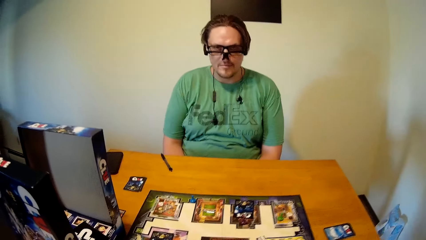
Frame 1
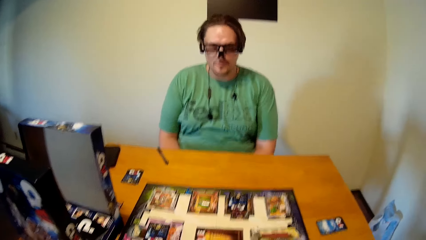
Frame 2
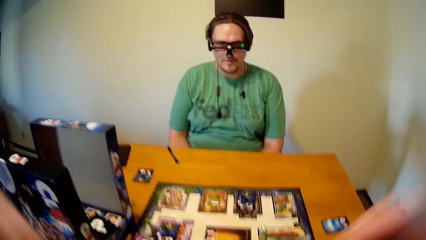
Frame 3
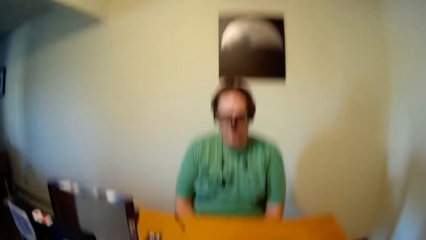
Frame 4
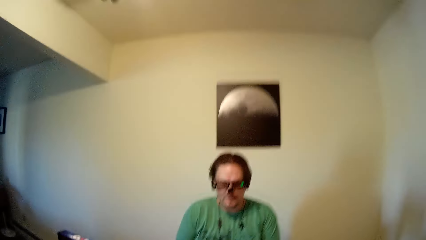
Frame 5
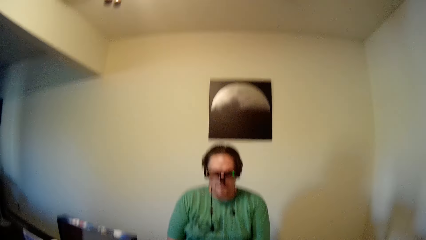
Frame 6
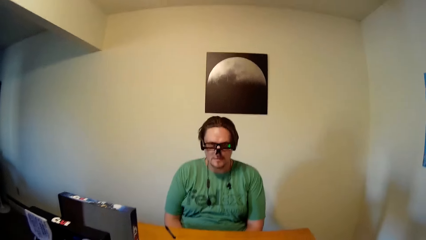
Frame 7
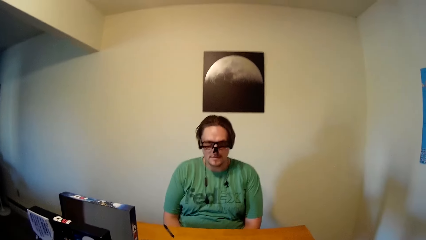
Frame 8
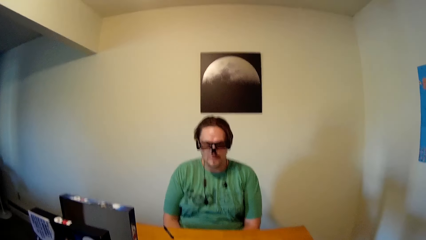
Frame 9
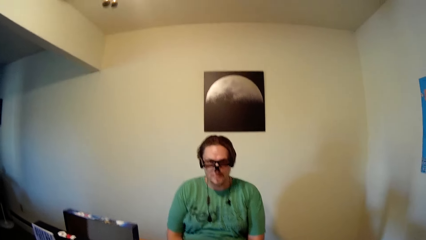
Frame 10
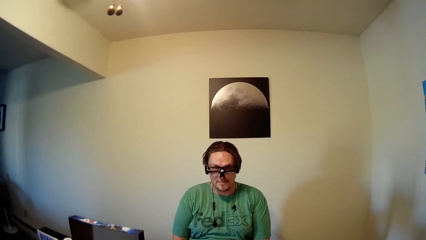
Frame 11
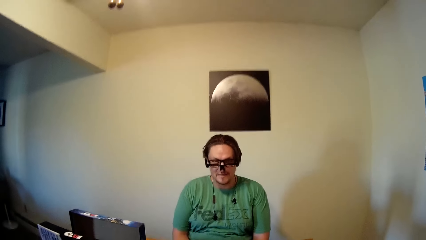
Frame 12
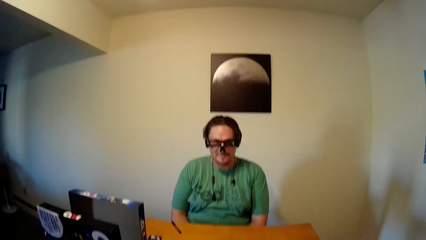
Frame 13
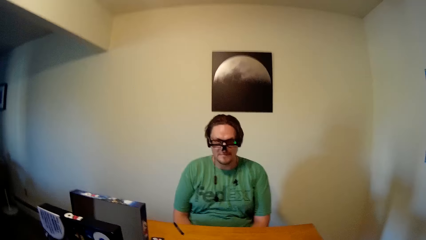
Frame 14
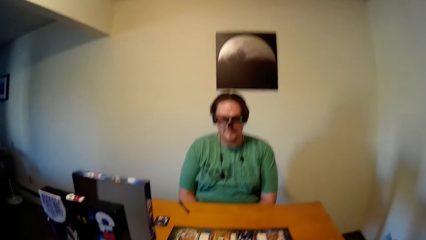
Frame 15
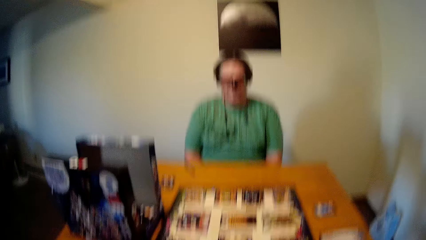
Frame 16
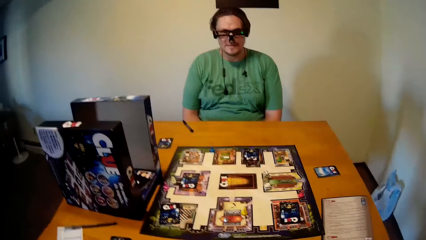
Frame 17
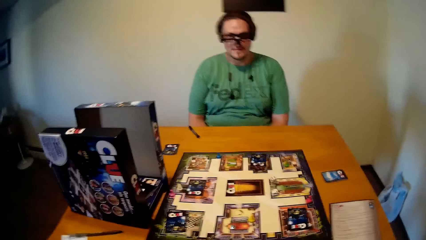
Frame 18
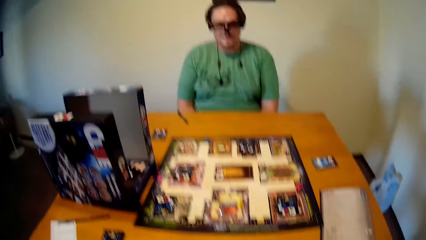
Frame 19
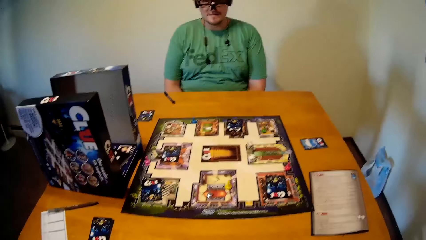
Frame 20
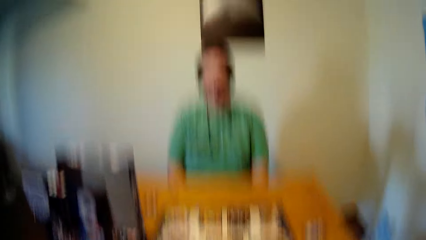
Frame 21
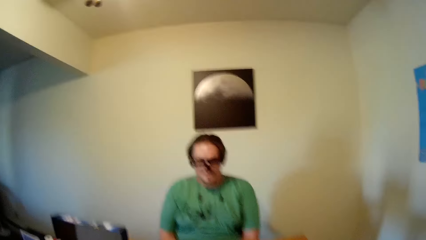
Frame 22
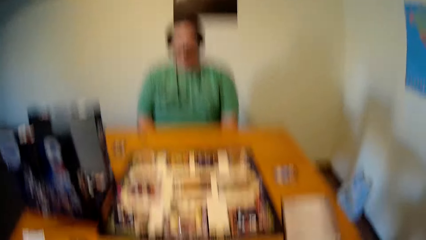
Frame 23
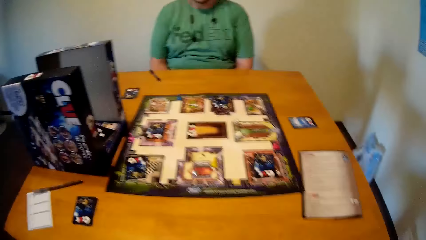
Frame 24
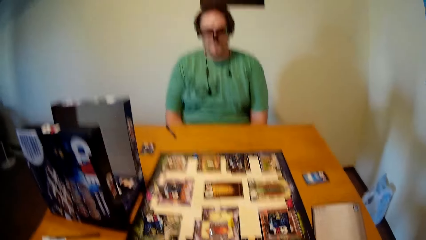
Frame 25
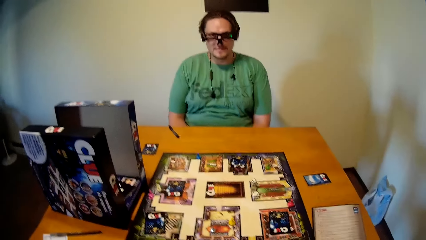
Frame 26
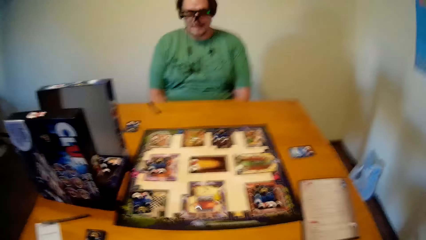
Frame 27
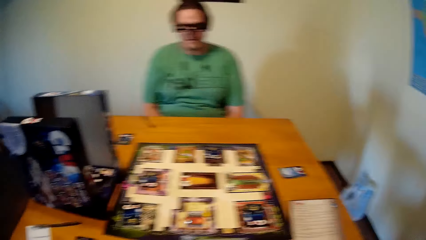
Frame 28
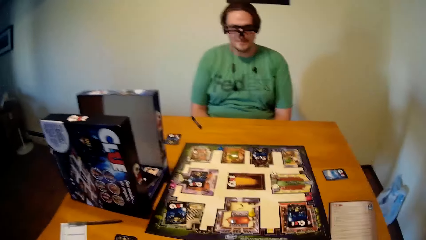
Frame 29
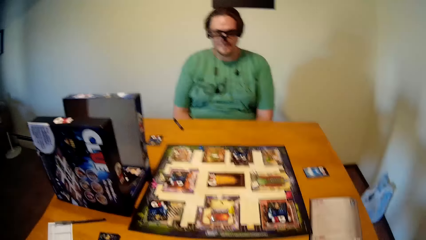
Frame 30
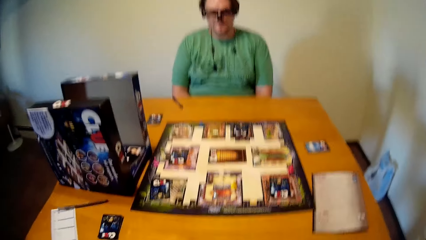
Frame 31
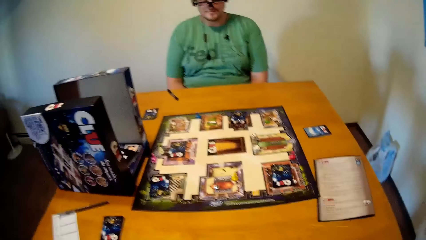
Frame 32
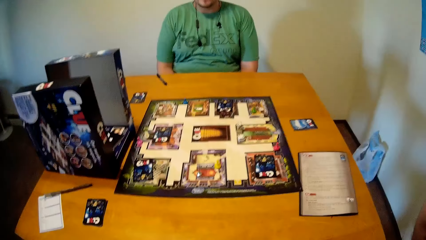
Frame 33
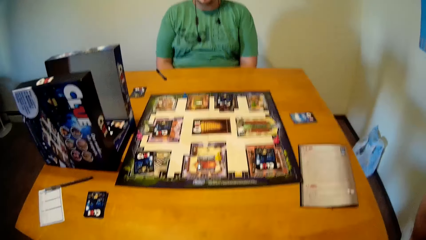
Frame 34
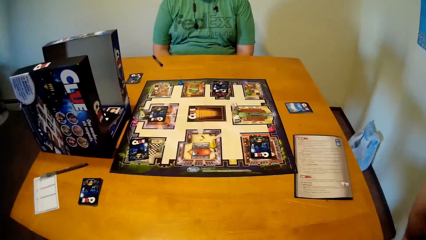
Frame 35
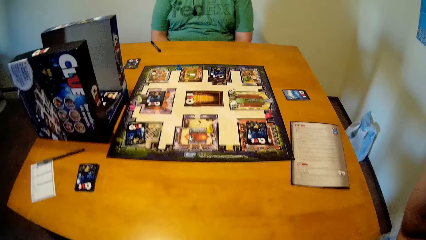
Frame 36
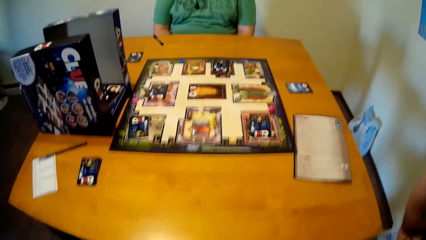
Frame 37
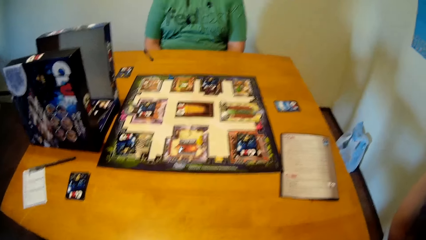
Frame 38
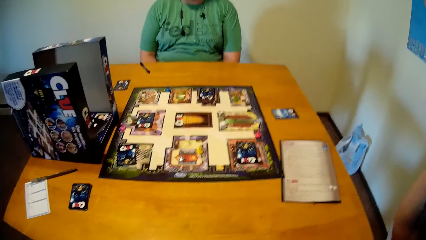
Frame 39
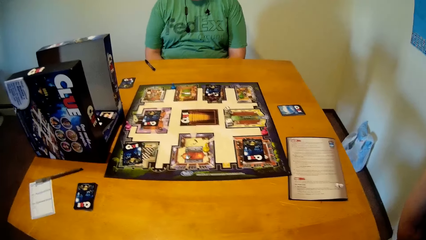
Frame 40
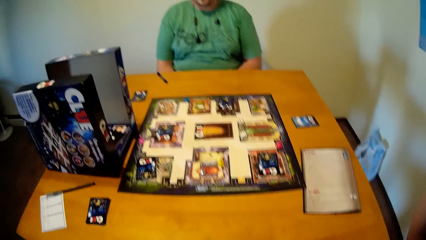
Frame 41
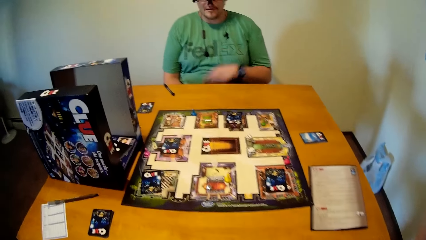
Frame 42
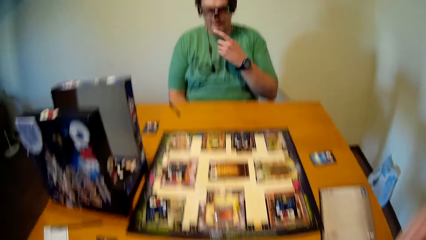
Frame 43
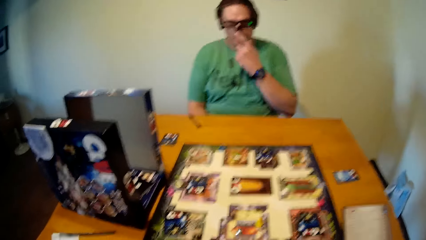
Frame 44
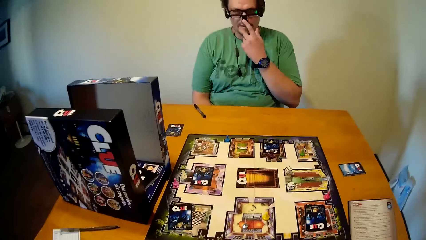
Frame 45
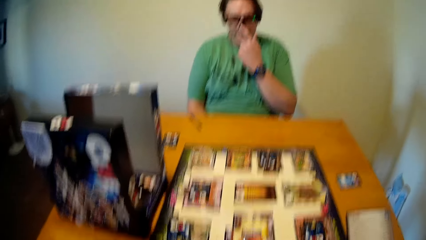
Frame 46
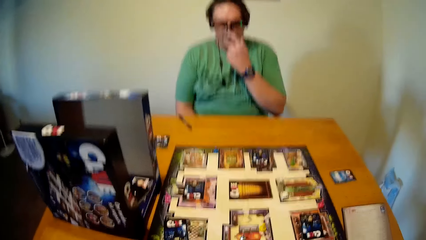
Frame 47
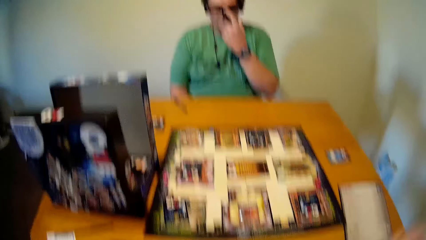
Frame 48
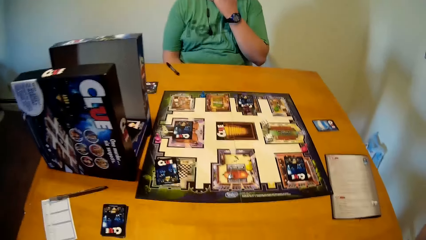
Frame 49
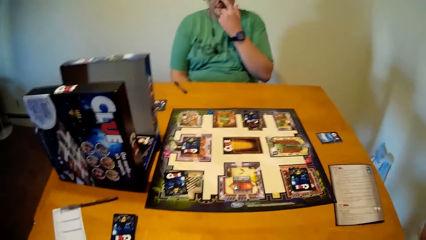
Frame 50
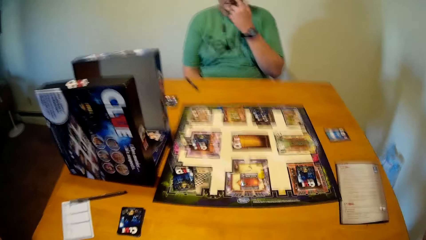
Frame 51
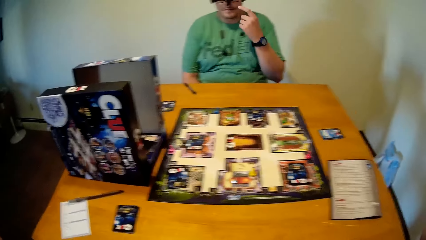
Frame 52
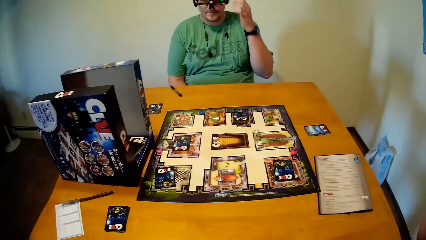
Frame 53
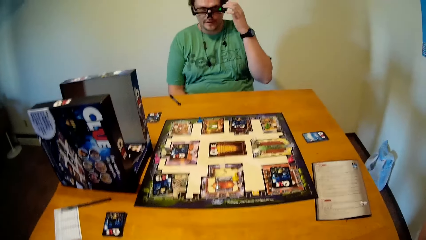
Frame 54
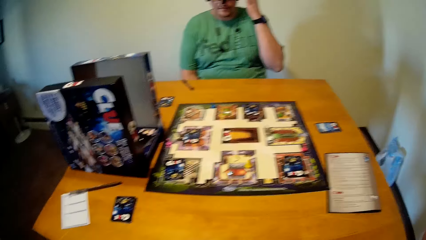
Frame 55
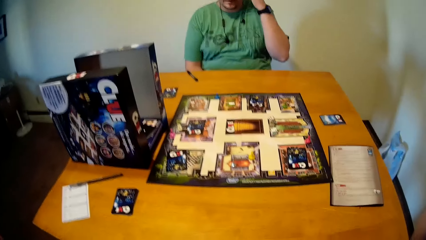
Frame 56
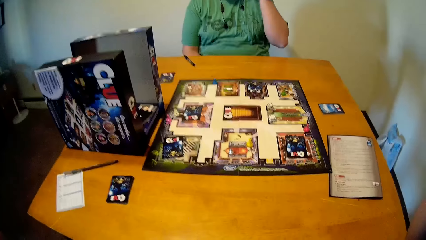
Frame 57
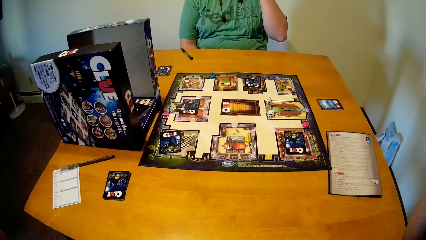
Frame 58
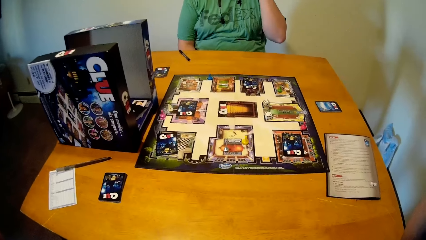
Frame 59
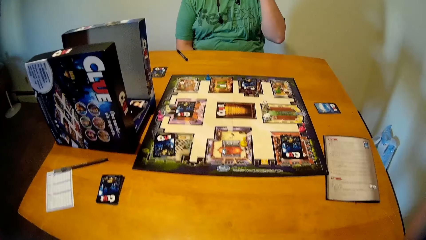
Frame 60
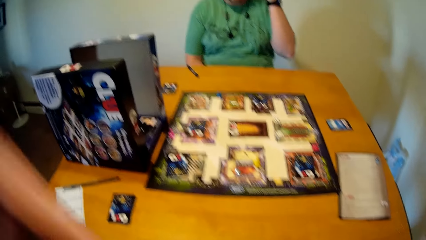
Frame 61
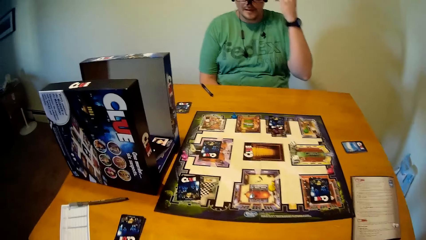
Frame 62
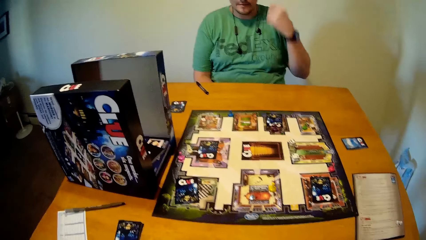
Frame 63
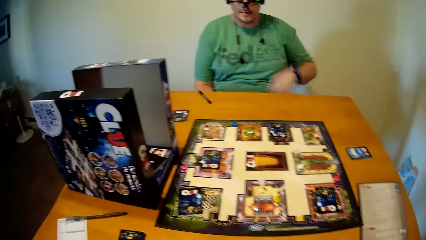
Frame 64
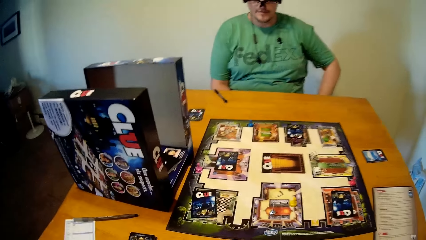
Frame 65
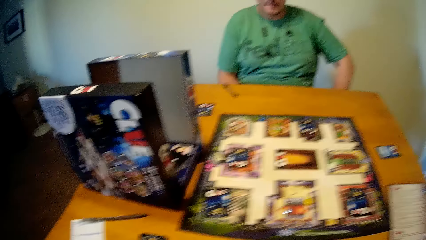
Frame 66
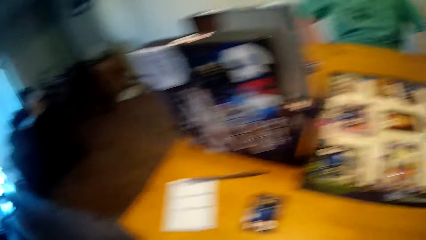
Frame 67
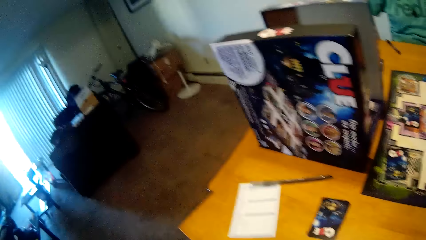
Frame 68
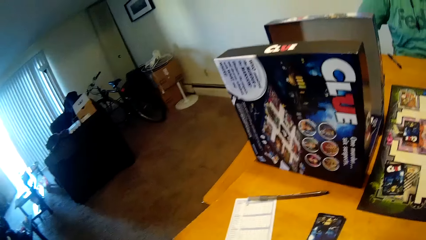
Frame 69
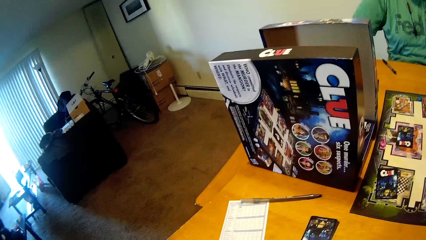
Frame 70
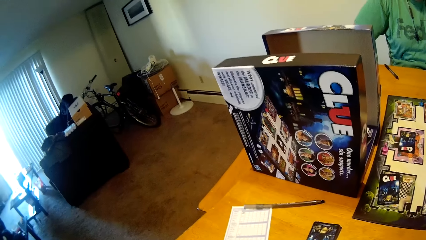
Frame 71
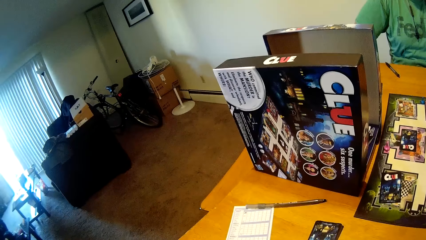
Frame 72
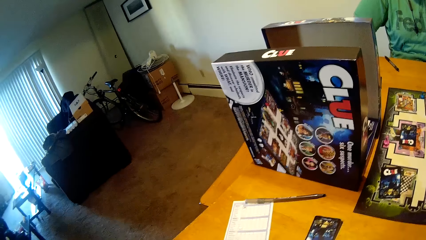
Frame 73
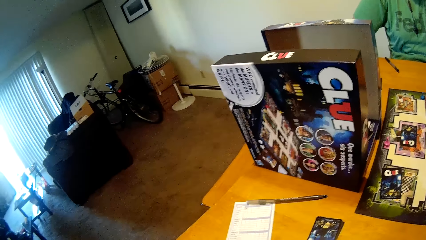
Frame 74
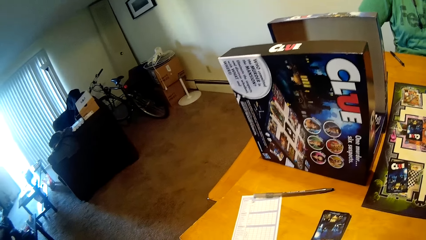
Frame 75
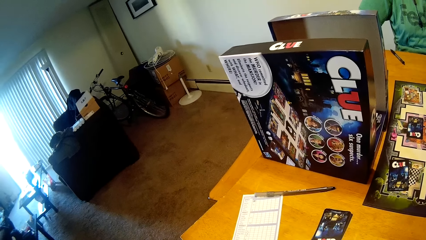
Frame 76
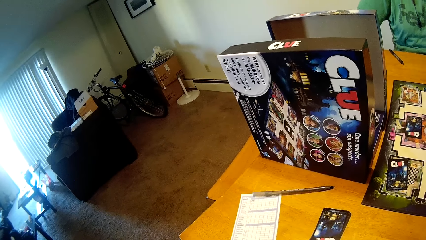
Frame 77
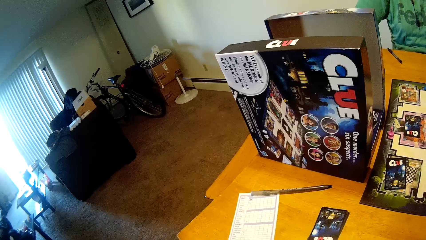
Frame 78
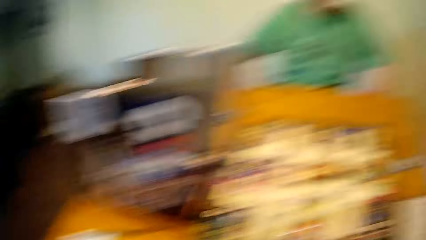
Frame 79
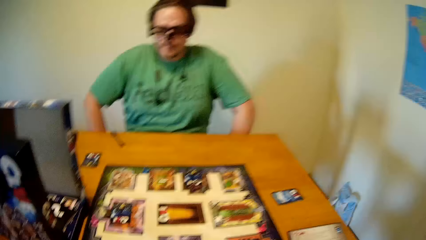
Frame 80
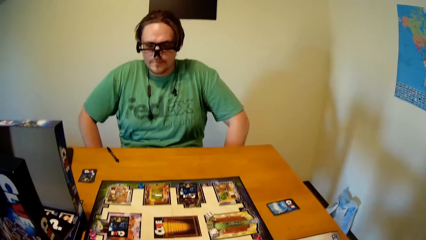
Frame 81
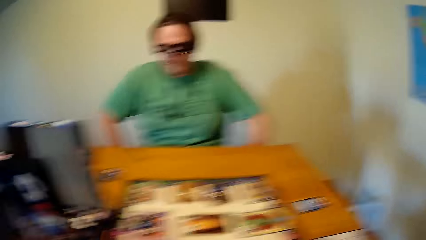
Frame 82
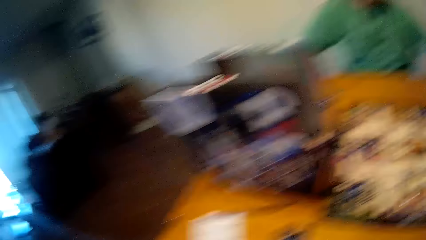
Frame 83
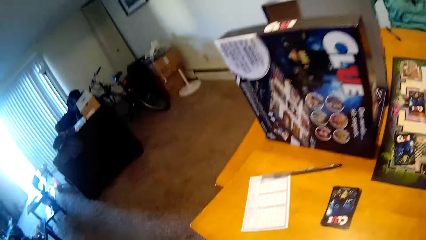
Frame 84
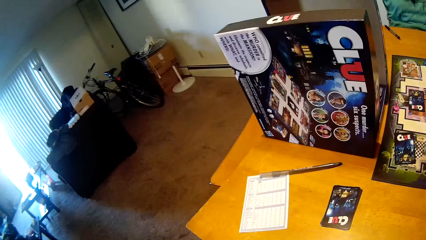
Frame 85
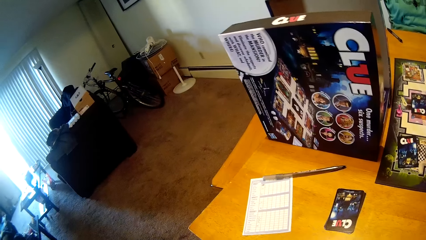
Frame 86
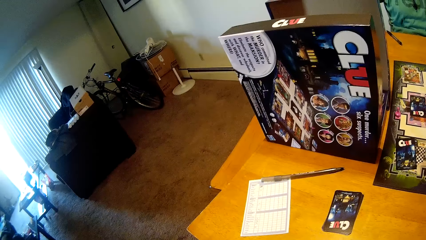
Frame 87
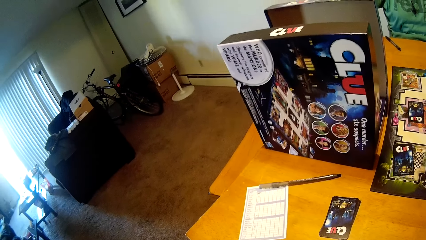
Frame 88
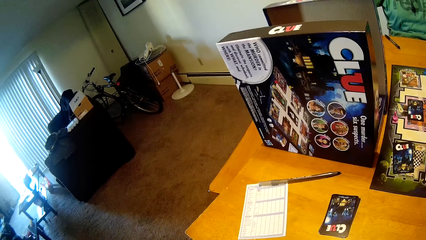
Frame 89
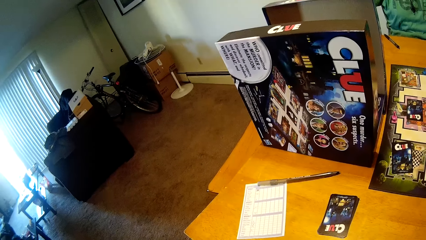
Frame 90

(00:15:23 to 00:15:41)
The camera wearer adjusts the camera. They look around the house.
